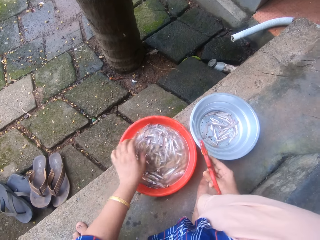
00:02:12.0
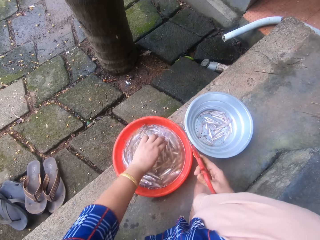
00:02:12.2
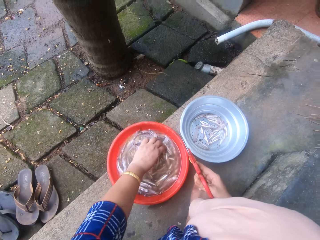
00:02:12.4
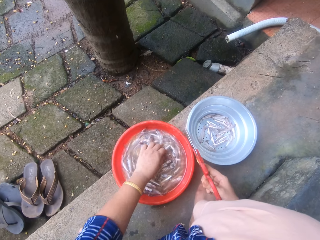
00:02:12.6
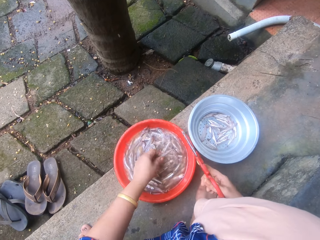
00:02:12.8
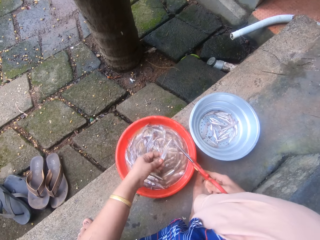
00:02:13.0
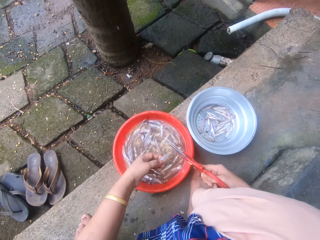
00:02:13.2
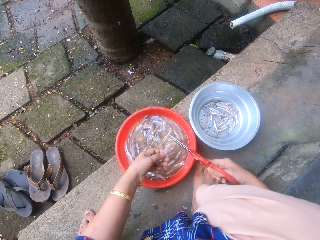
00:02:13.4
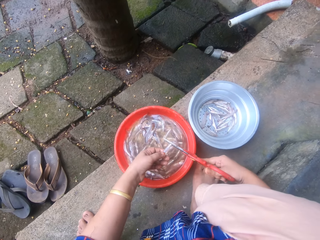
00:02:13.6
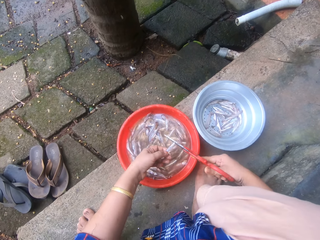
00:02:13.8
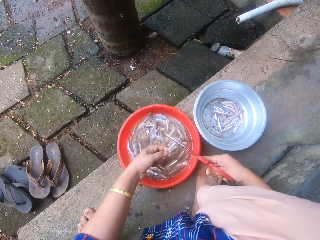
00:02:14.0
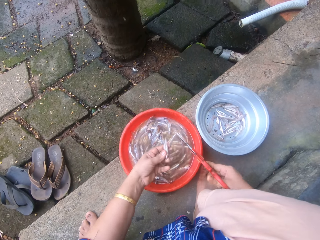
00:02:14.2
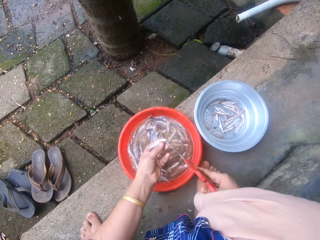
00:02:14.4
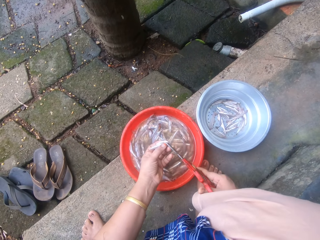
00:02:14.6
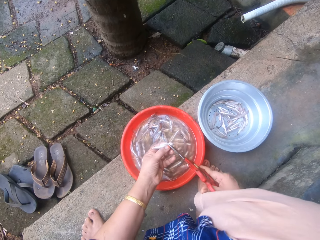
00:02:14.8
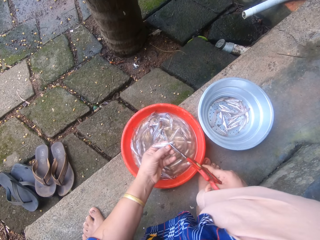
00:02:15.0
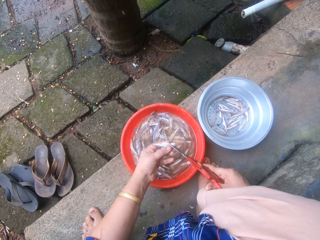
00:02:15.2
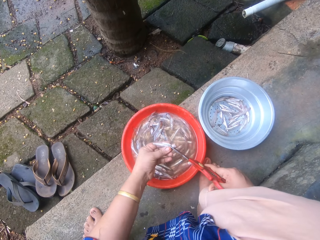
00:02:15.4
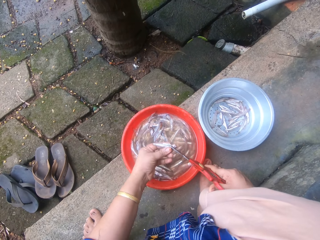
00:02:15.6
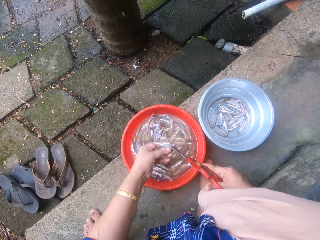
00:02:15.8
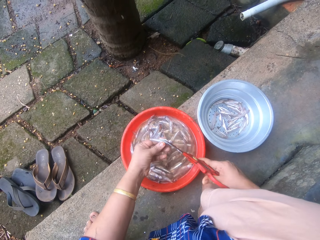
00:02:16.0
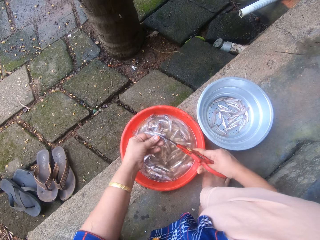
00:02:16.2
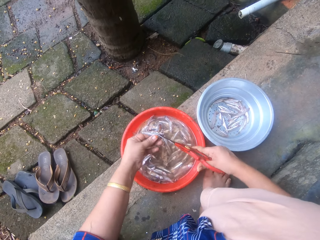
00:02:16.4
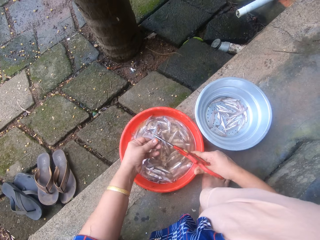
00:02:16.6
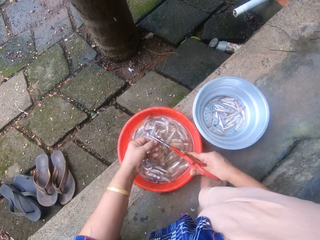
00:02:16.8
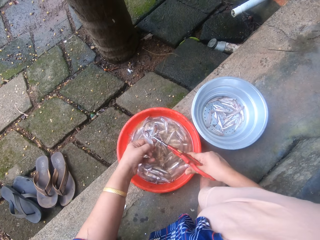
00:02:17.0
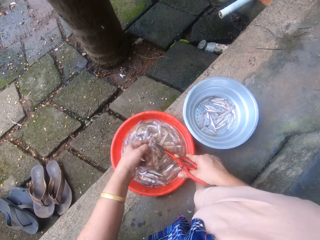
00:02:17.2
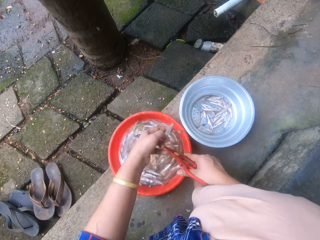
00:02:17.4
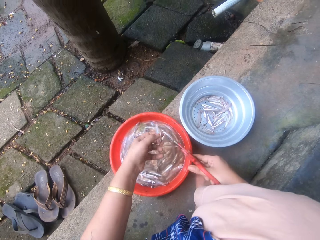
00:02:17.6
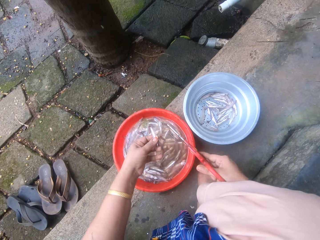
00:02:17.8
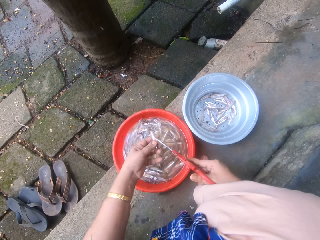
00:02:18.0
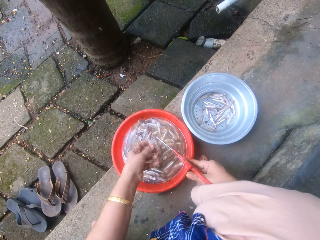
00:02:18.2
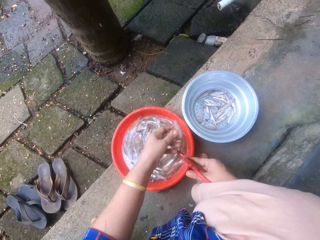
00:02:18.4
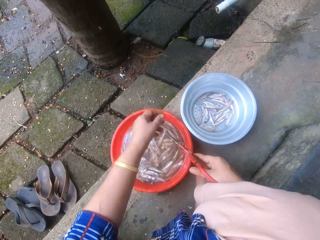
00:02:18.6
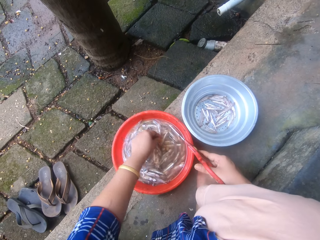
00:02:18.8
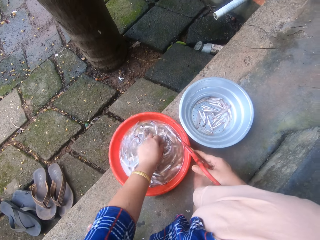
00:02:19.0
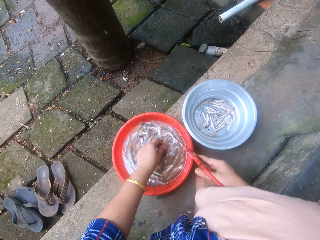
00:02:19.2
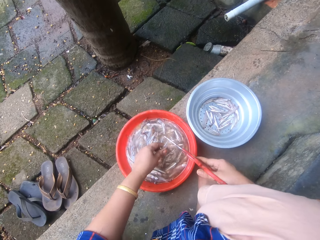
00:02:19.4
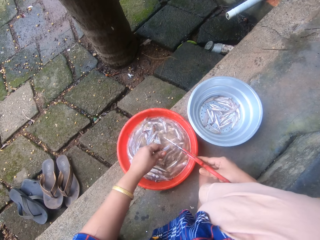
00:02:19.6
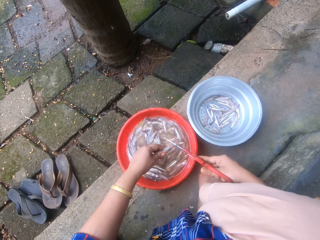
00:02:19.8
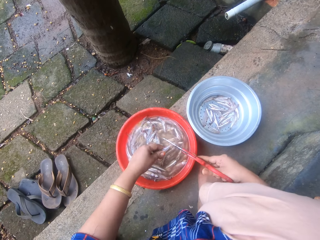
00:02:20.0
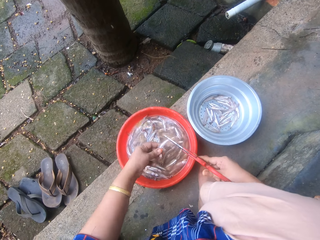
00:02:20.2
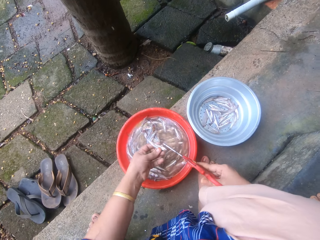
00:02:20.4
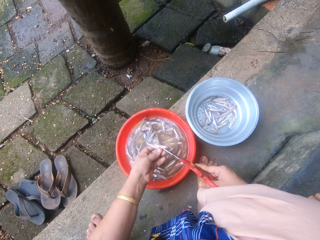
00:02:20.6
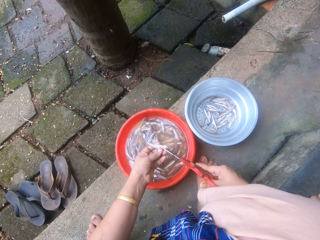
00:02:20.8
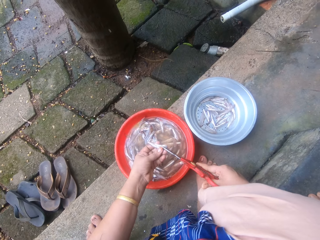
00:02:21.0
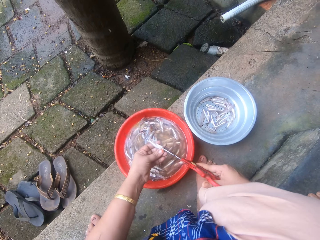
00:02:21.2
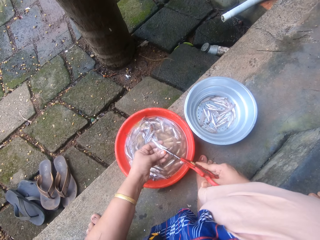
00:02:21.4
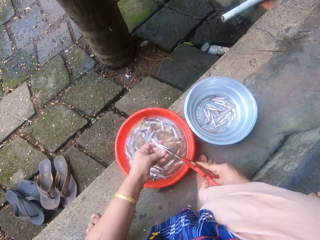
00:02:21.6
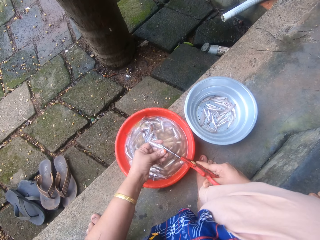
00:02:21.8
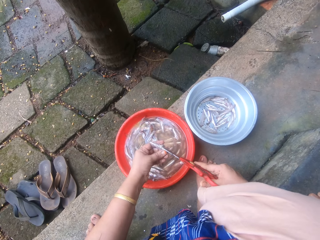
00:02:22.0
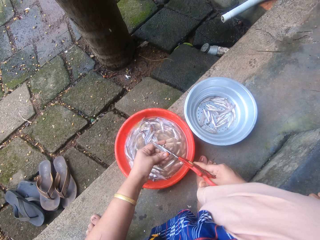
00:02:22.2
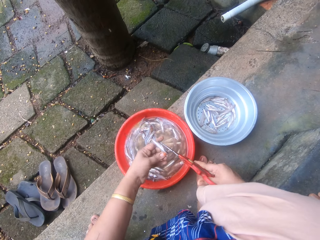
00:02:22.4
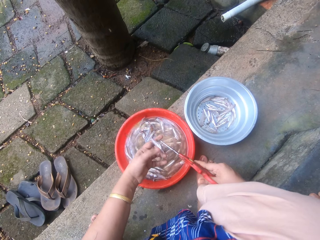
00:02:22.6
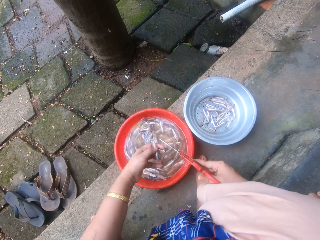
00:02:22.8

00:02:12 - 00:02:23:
The camera wearer swings her hand. She removes her left hand from the metal bowl sieve, removes her right hand from the bowl of sand eels, and picks a sand eel or silver cyprinid fish from the bowl of sand eels with her left hand. She swings her hand. She cuts the silver cyprinid fish using a pair of scissors. She swings her hand. She turns the silver cyprinid fish. She trims the head and tail of the sand eel with the scissors. She swings her hand. She cuts the silver cyprinid fish using the pair of scissors. She throws the sand eel into the metal bowl sieve. She swings her hand. She picks a sand eel from the bowl of sand eels with her left hand. She swings her hand. She trims the head and tail of the sand eel with the scissors. She turns the silver cyprinid fish. She cuts the silver cyprinid fish using the pair of scissors.

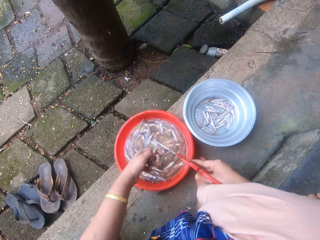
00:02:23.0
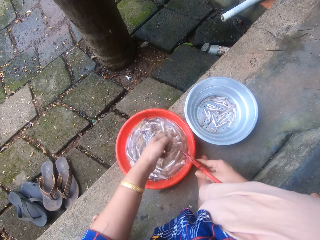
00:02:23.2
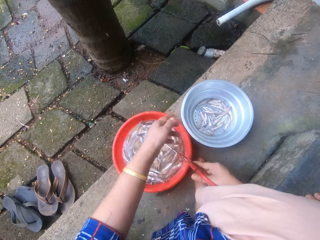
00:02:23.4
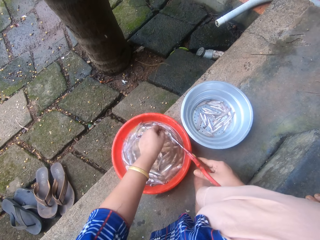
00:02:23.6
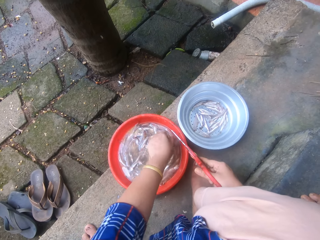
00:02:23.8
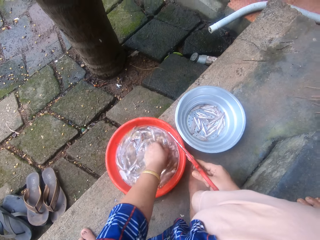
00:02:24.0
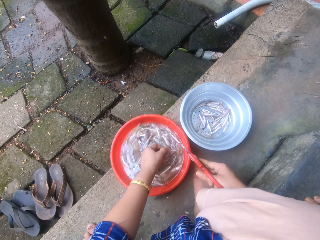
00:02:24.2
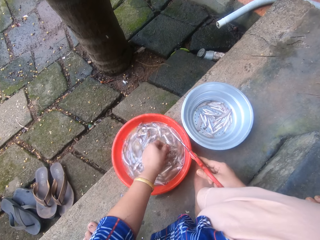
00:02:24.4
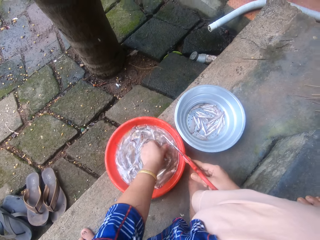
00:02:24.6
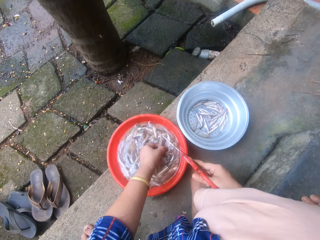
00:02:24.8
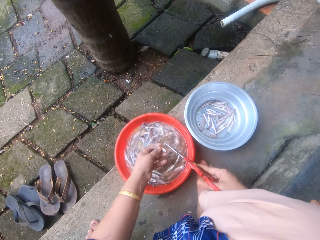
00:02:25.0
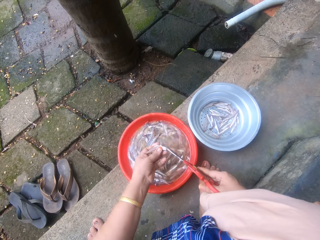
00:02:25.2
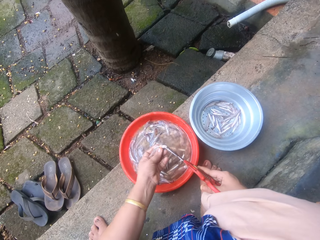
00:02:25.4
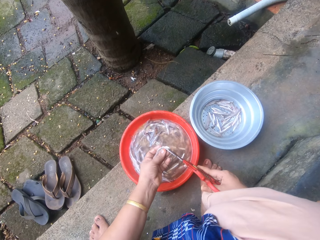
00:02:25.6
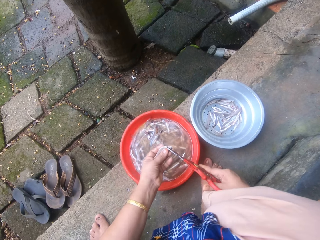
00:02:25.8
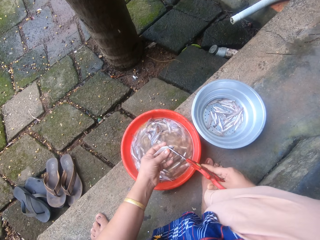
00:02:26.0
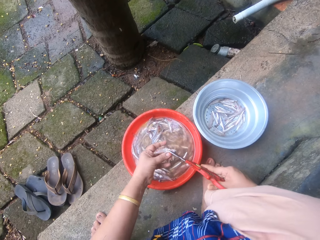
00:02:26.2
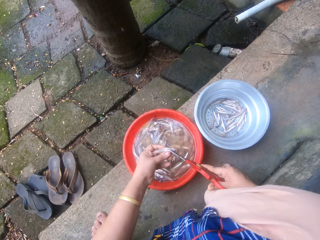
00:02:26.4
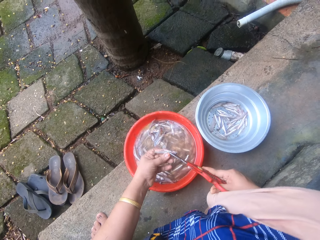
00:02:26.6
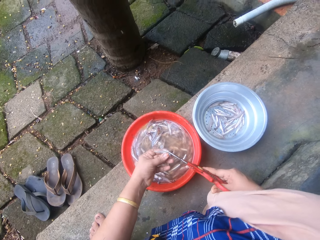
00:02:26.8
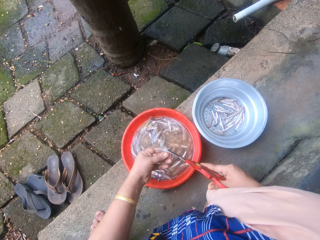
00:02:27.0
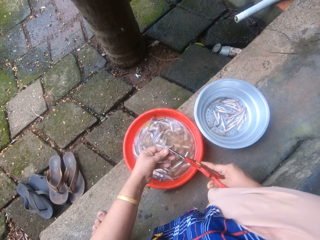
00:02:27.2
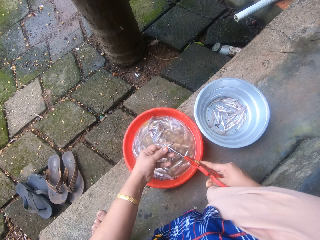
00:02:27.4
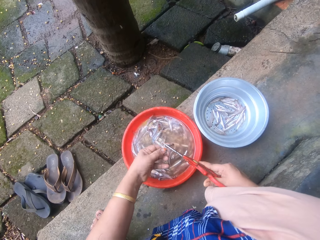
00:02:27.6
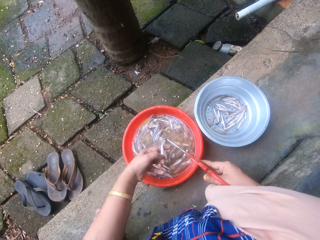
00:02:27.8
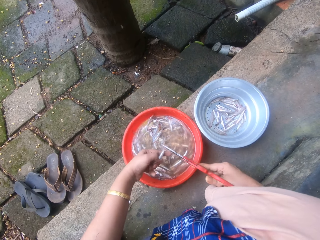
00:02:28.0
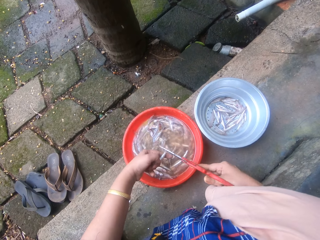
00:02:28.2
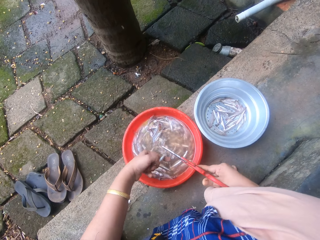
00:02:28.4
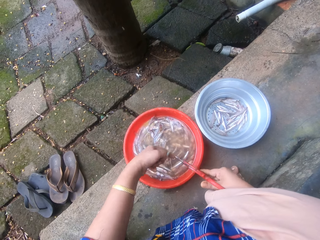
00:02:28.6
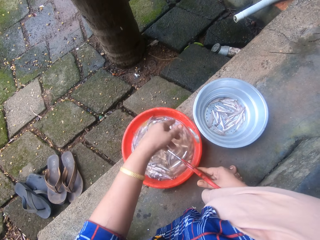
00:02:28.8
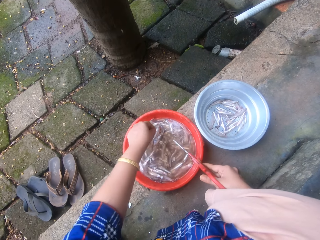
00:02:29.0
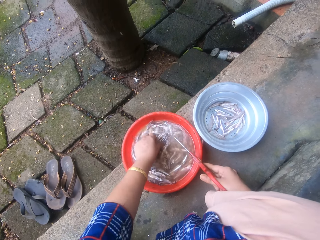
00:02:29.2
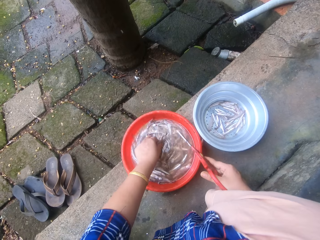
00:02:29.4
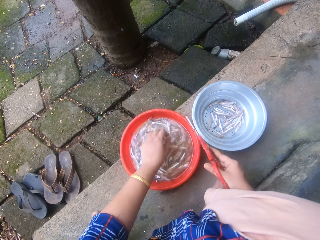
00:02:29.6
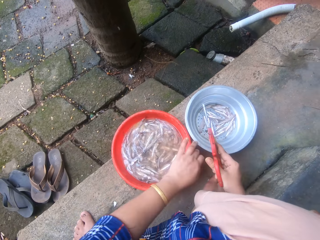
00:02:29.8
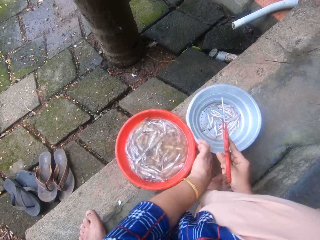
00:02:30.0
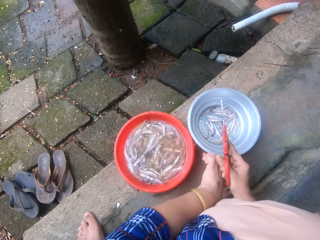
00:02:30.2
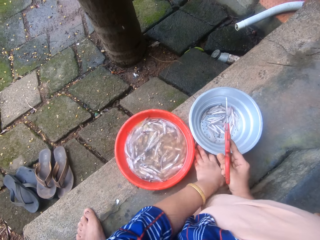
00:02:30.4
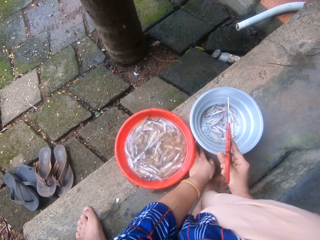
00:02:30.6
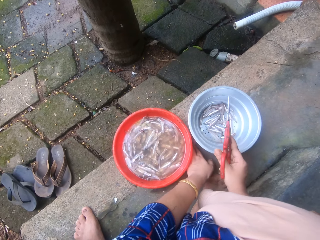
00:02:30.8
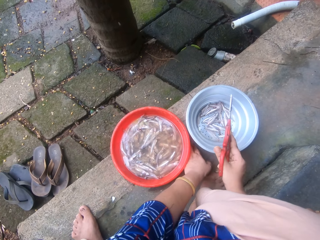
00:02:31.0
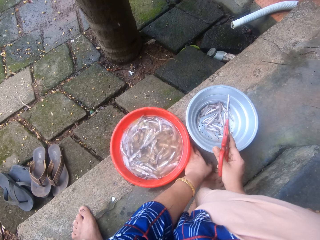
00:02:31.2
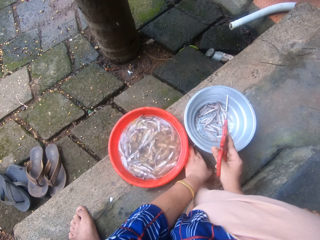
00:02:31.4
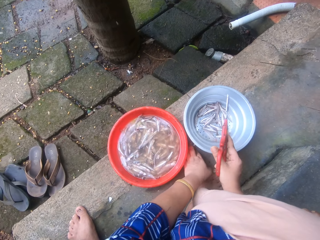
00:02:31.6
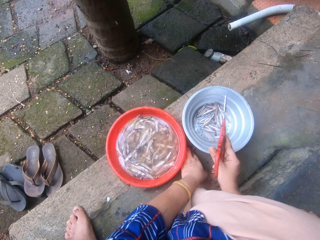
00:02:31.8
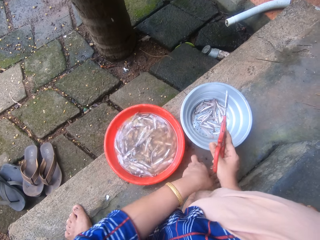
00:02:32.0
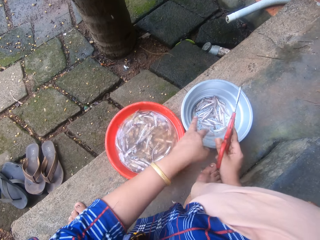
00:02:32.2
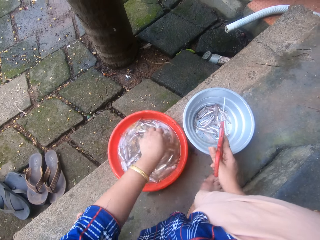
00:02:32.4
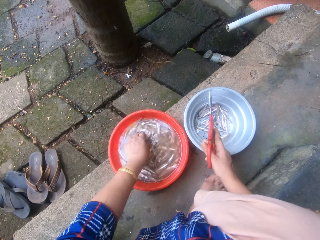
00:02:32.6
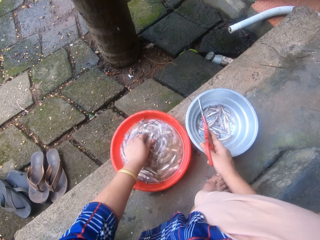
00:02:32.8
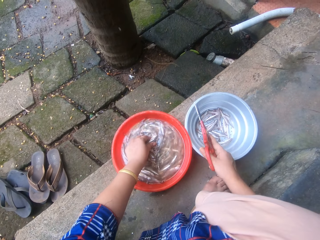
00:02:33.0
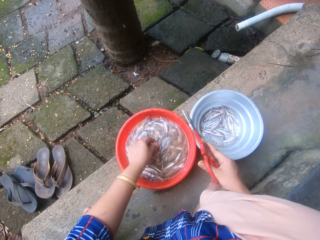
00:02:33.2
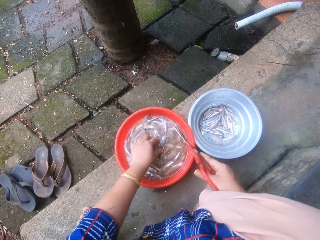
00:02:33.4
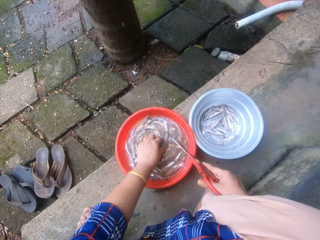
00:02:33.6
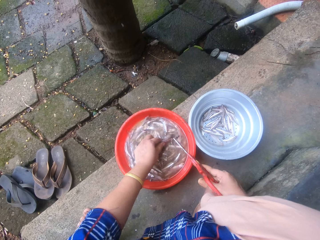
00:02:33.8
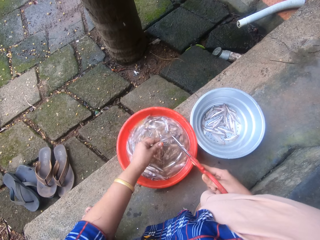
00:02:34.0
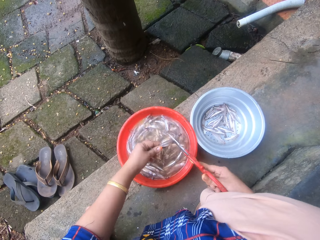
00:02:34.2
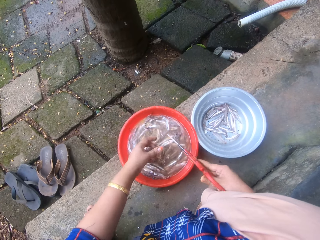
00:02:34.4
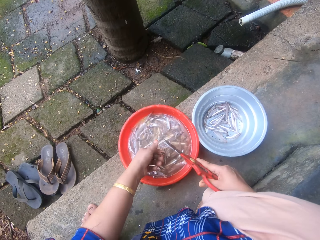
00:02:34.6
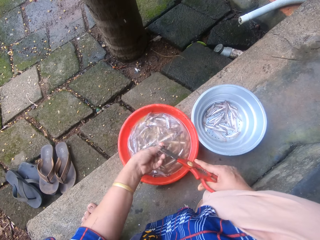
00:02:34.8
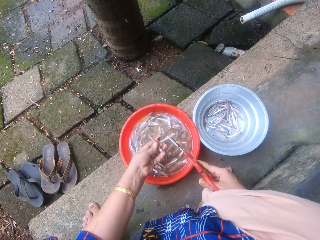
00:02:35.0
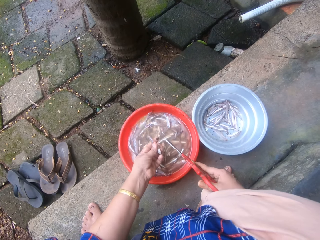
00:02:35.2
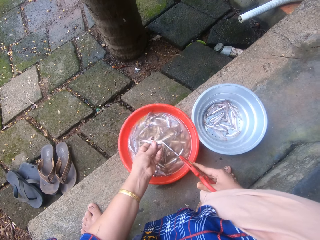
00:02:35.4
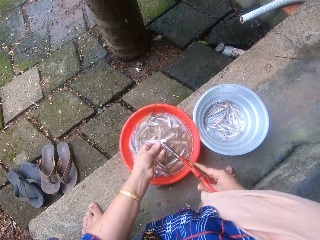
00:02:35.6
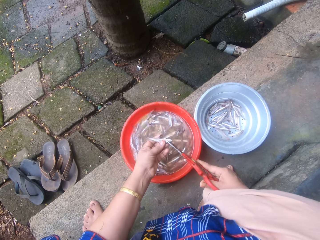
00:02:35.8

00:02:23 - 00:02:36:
The camera wearer swings her hand. She throws the sand eel or silver cyprinid fish into the metal bowl sieve or colander. She swings her hand. She picks a sand eel from the bowl of sand eels with her left hand. She swings her hand. She trims the head and tail of the sand eel with the scissors. She turns the silver cyprinid fish. She cuts the silver cyprinid fish using a pair of scissors. She swings her hand. She throws the silver cyprinid fish in the colander. She drops the sand eel on the ground. She swings her hand. She moves her hand on the floor. She picks up the sand eel from the ground with her left hand. She swings her hand. She throws the sand eel into the metal bowl sieve. She swings her hand. She touches the silver cyprinid fish. She swings her hand. She picks a sand eel from the bowl of sand eels with her left hand. She pulls the colander on the floor. She swings her hand. She swings her hand again. She holds the silver cyprinid fish using the pair of scissors. She swings her hand. She trims the head and tail of the sand eel with the scissors. She holds the silver cyprinid fish. She swings her hand.
